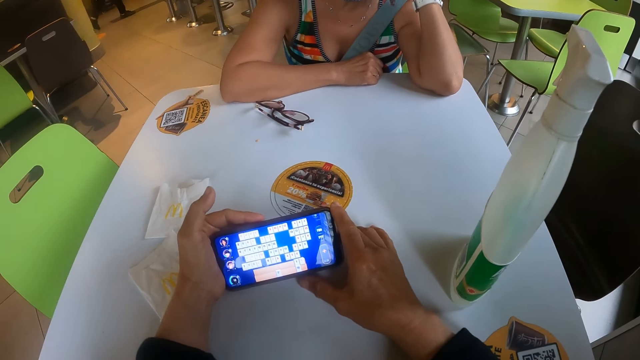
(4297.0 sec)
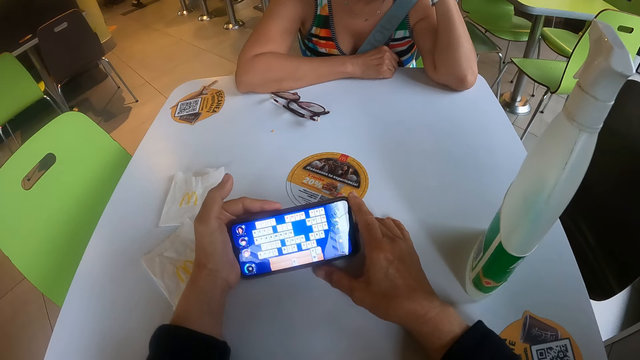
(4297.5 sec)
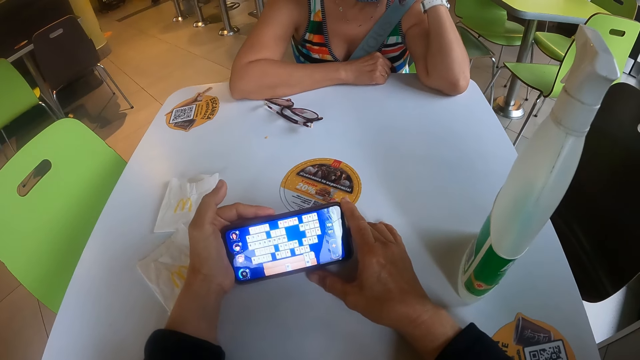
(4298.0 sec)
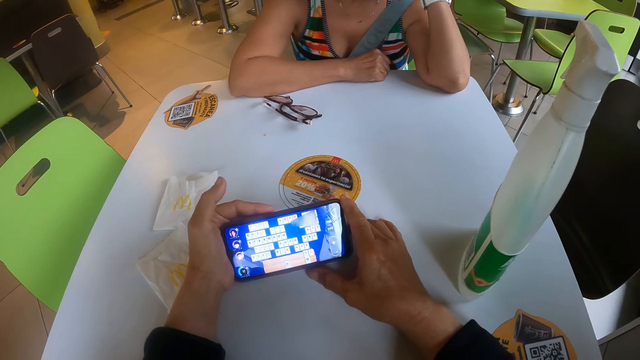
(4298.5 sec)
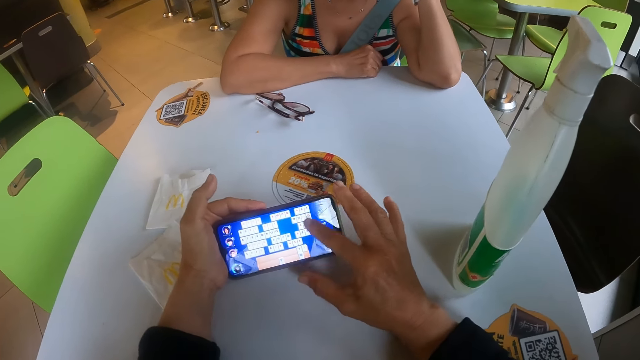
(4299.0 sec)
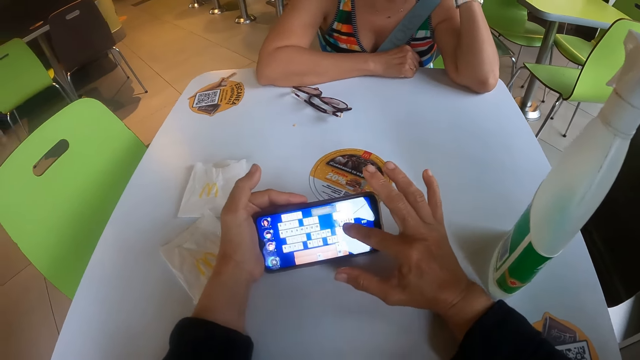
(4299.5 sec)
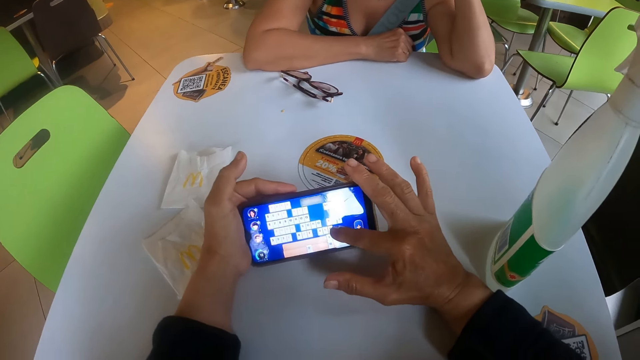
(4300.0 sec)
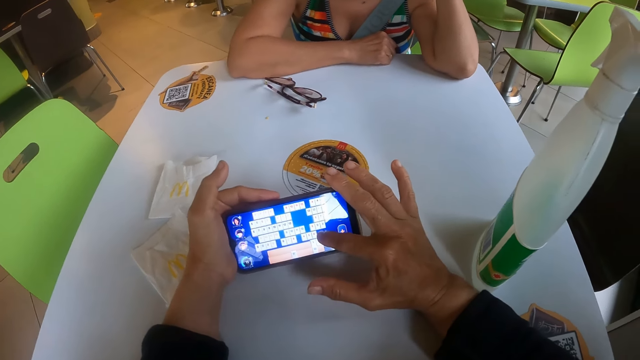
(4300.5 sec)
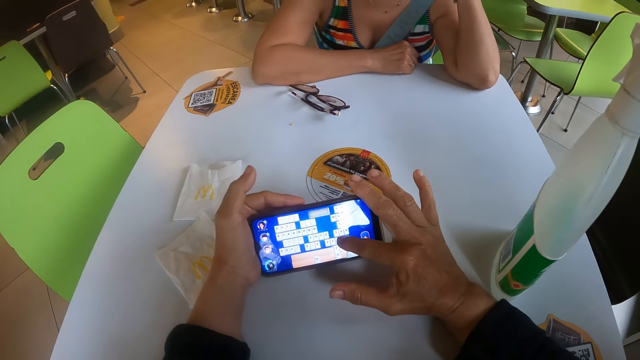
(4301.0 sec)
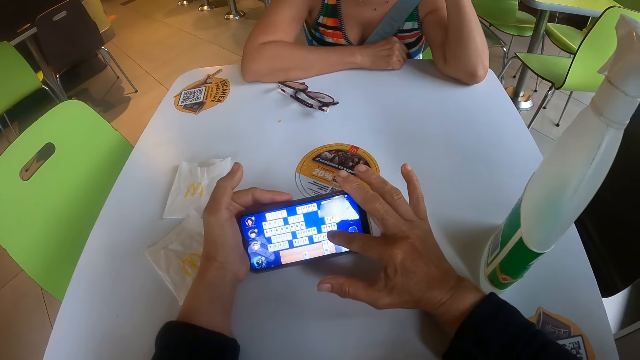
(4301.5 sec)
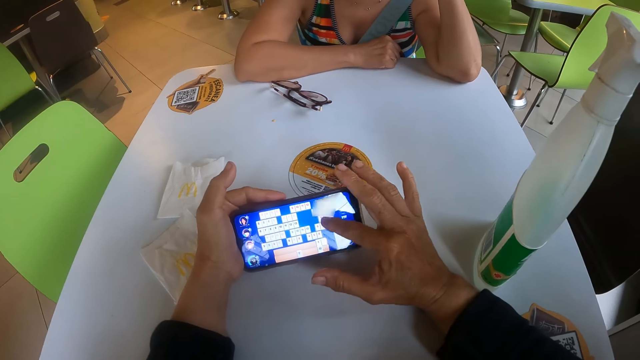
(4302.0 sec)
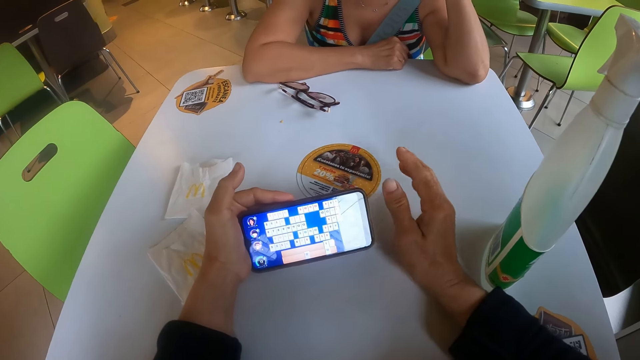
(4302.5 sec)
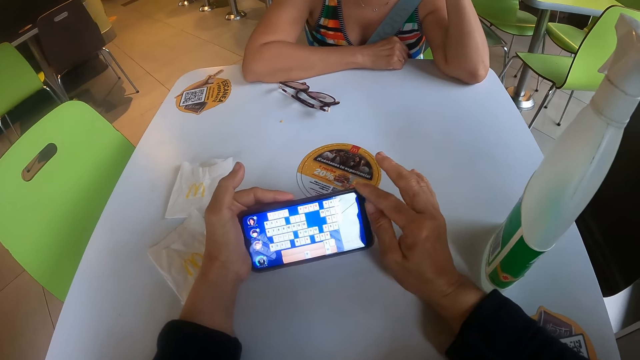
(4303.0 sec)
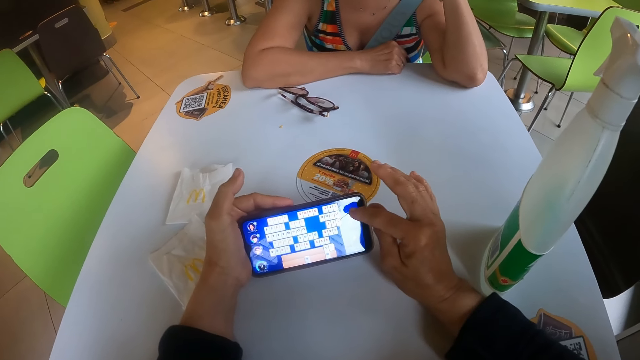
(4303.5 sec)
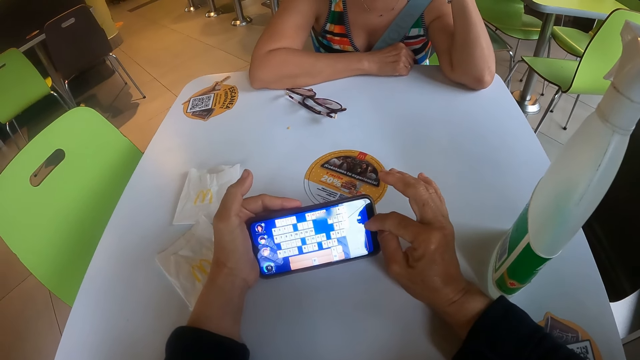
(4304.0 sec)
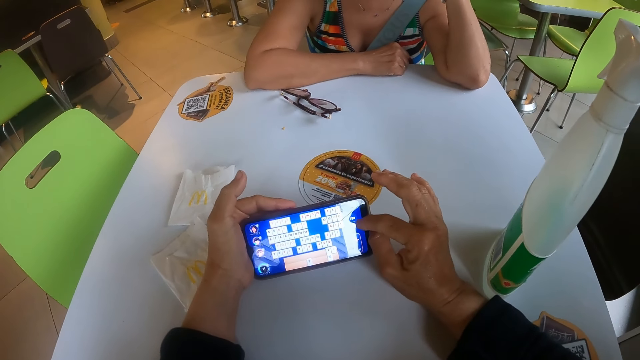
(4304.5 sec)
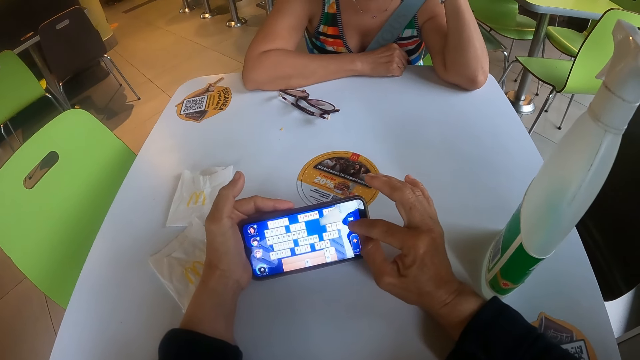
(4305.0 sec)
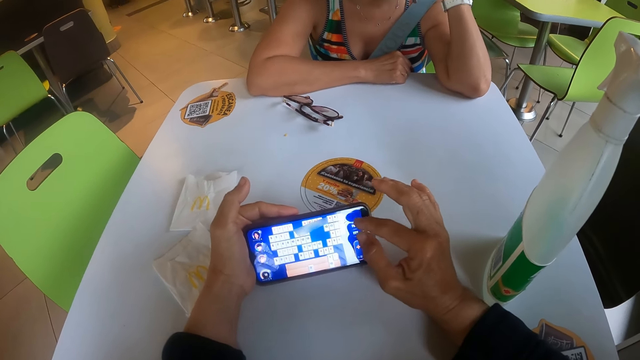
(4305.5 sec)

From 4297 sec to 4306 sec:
The camera wearer operates the phone. They move their hand from the phone.

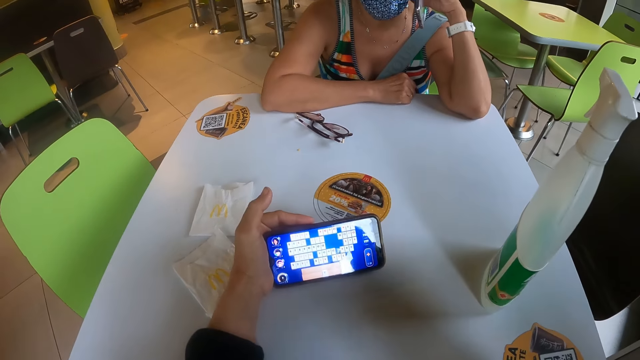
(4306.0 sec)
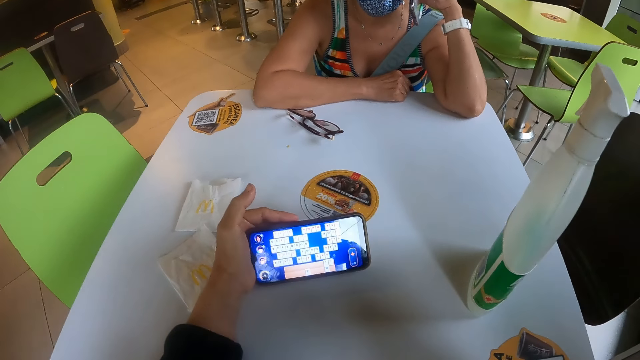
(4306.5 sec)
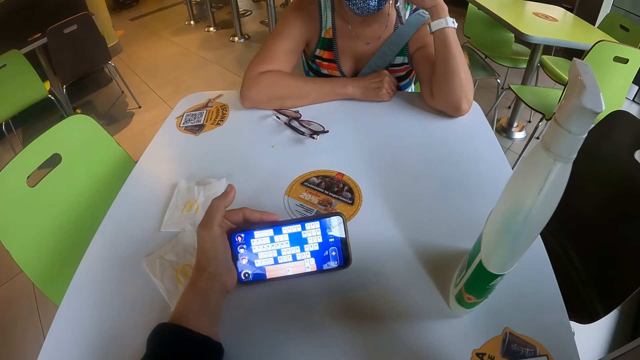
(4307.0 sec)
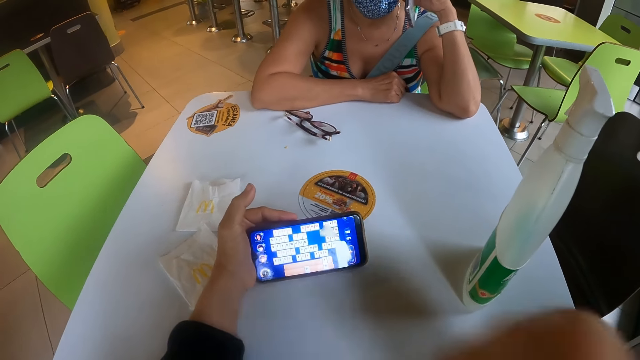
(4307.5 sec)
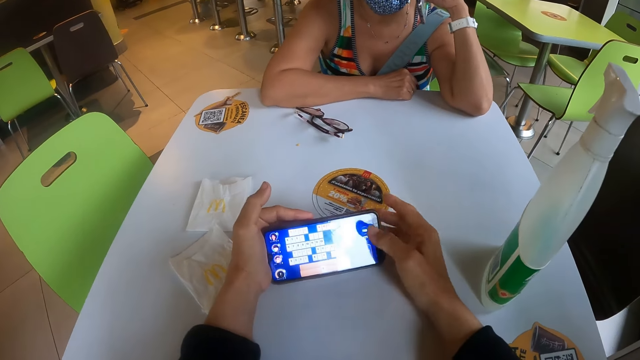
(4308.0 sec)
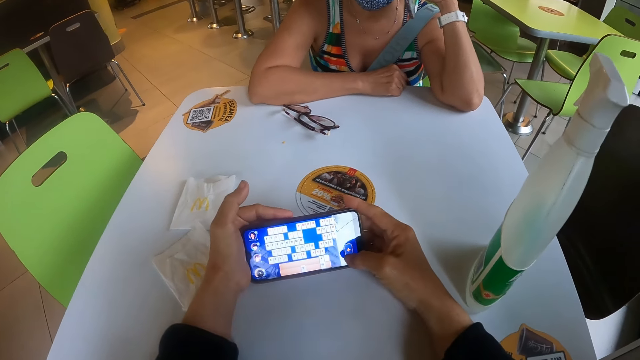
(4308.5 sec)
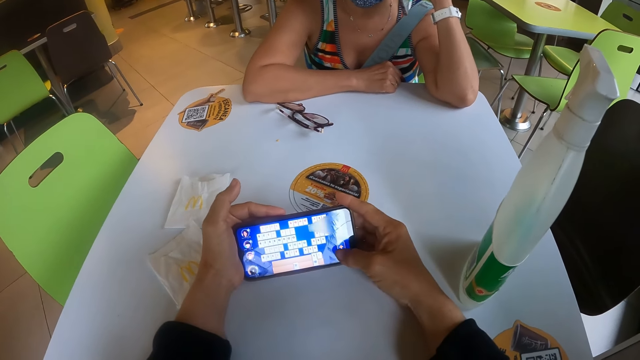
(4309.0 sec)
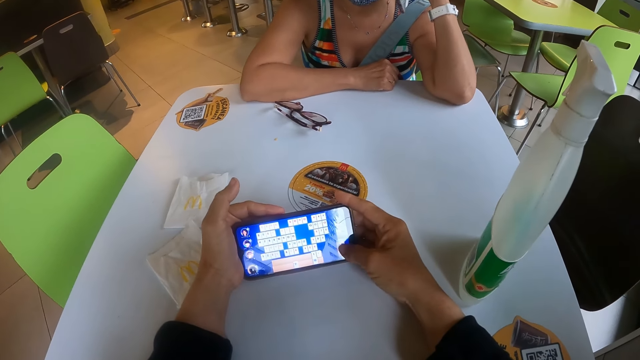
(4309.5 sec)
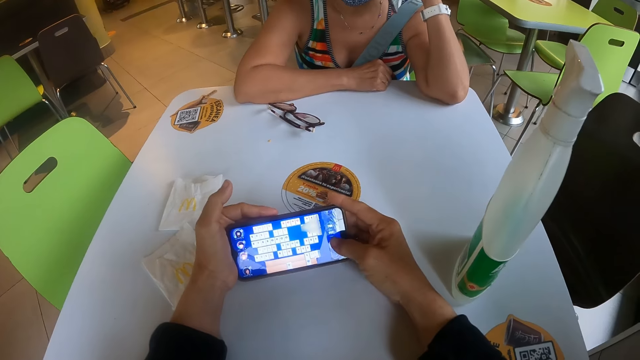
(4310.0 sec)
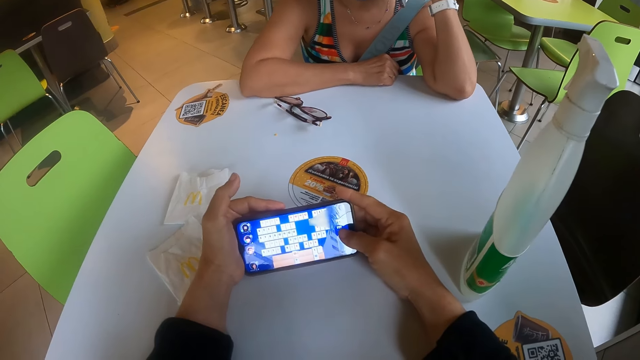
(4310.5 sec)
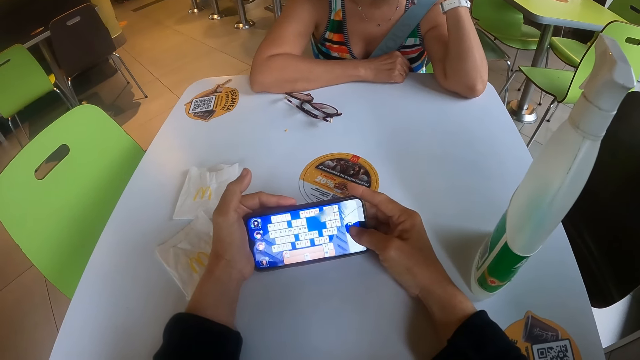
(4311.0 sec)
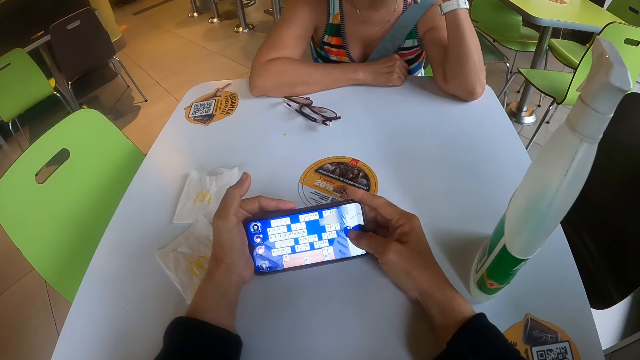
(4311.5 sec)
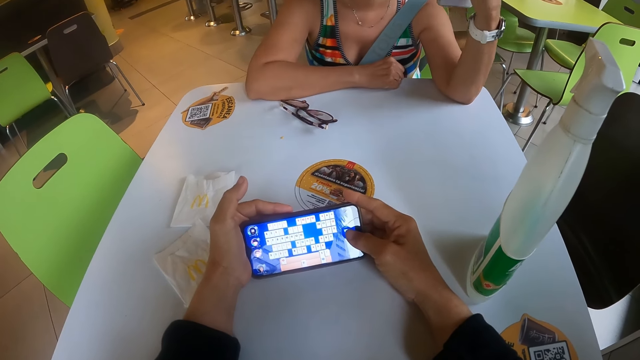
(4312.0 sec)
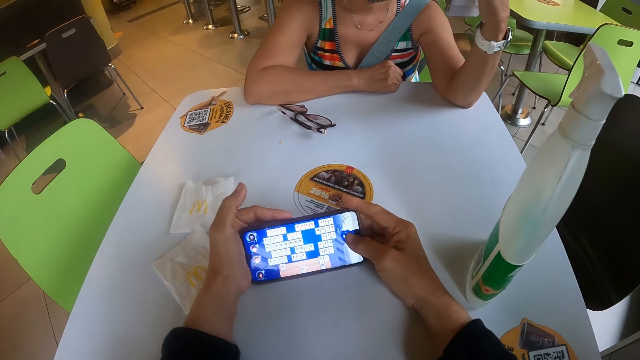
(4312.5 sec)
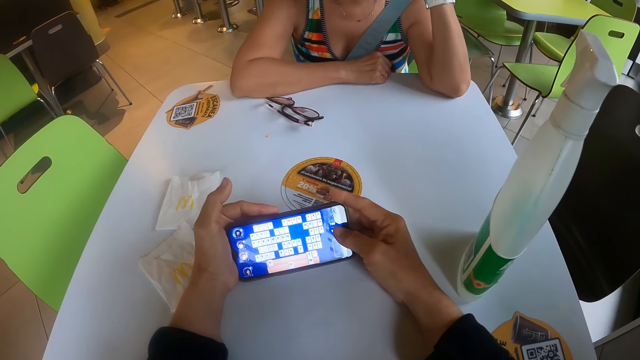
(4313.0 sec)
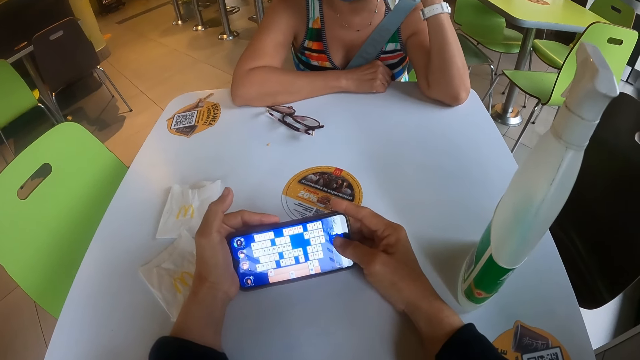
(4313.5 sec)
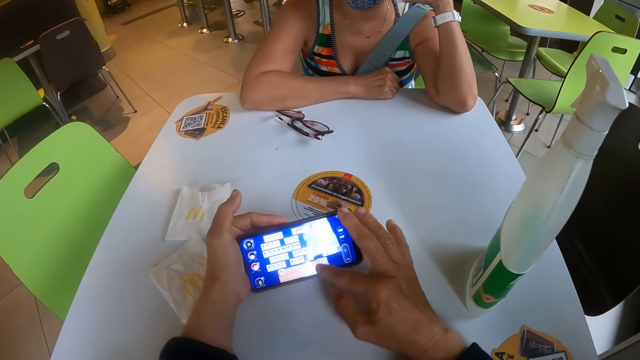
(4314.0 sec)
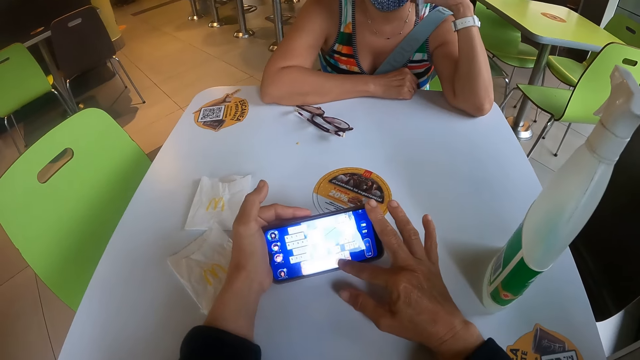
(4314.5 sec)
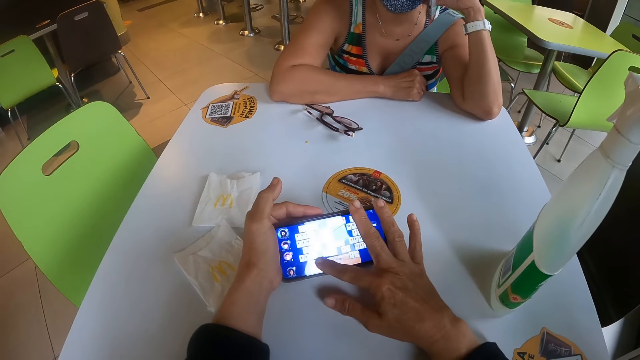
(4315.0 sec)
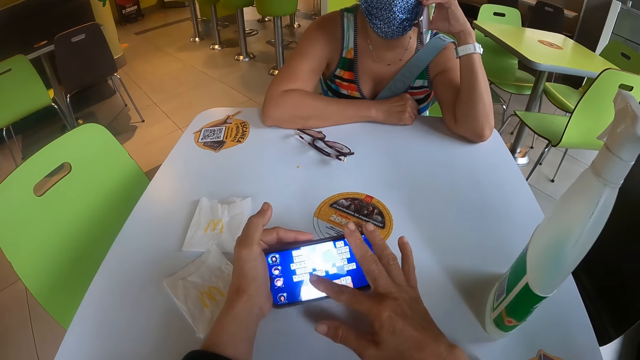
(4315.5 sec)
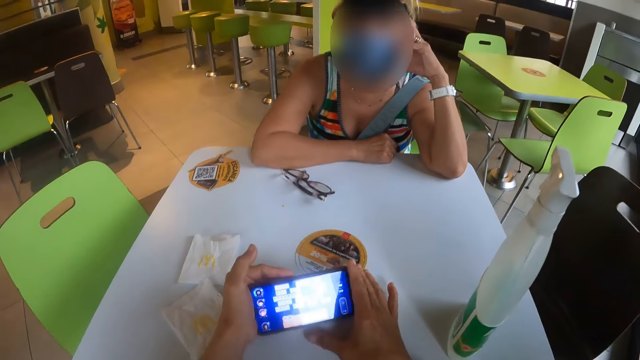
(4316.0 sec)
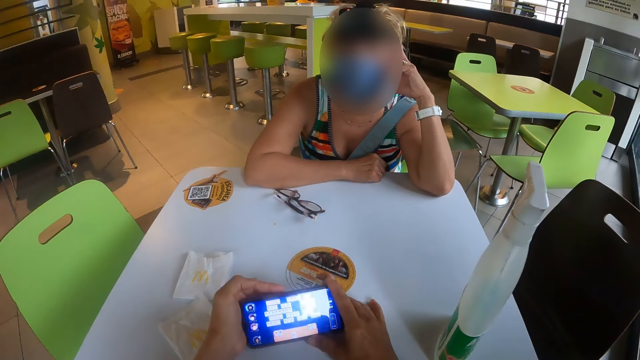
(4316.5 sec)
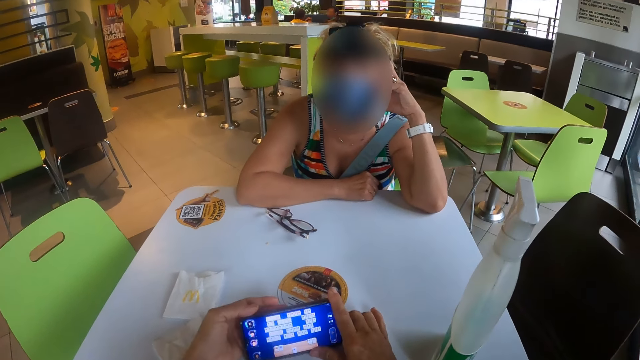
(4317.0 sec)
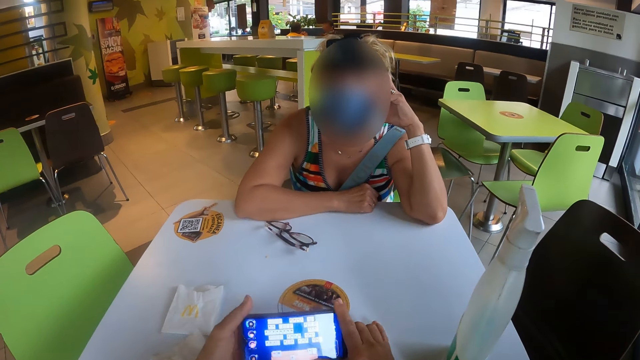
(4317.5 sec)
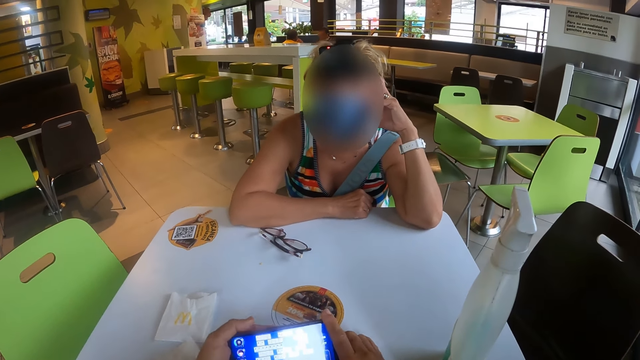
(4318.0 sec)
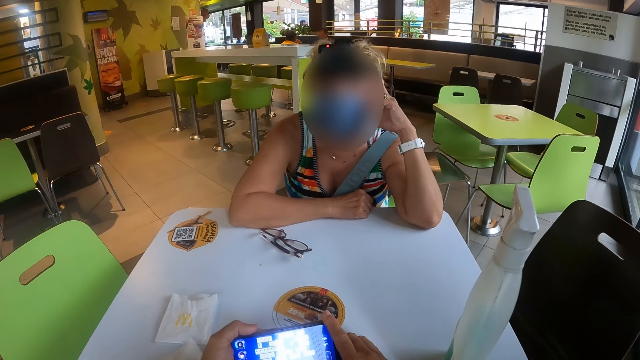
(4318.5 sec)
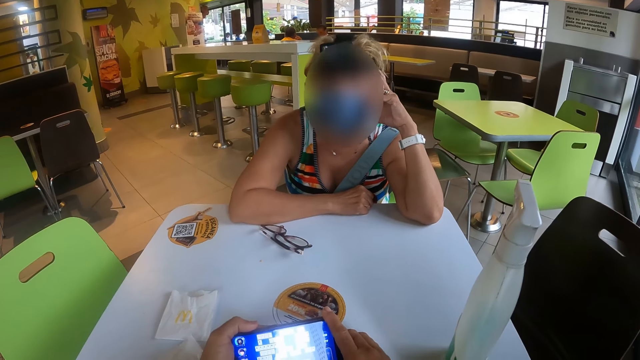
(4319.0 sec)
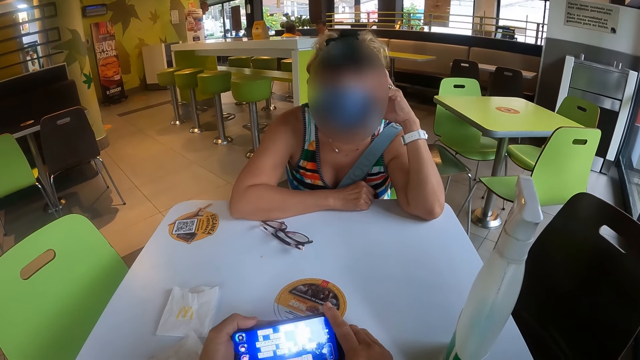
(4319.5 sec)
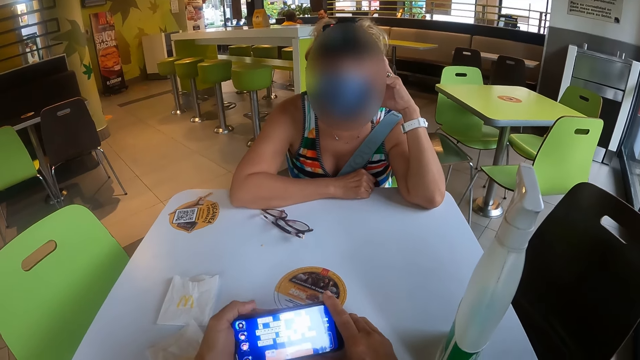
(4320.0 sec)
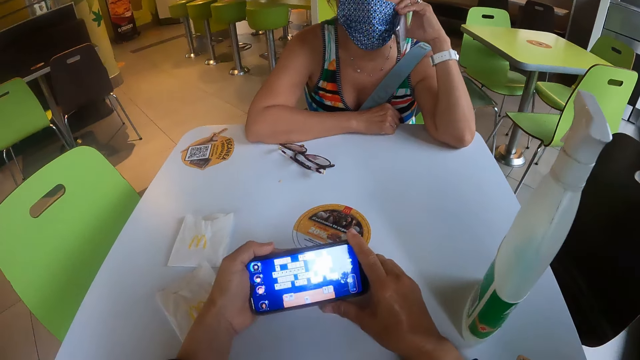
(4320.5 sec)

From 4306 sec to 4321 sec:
The camera wearer operates the phone. They touch their face. They look at the phone. They touch on the phone. They operate the phone. The person looks at the phone. The camera wearer looks at the person. They hold the phone with both hands. The person nods their head.
